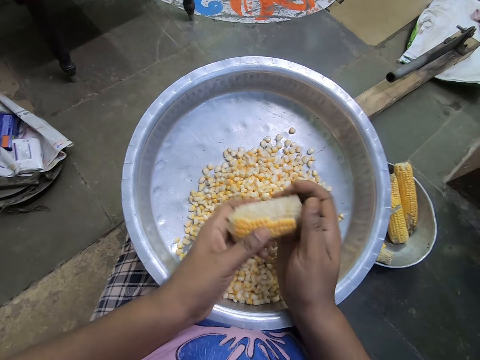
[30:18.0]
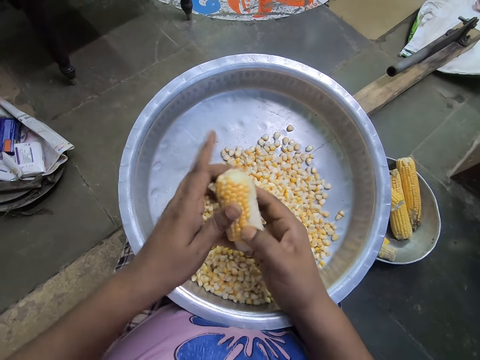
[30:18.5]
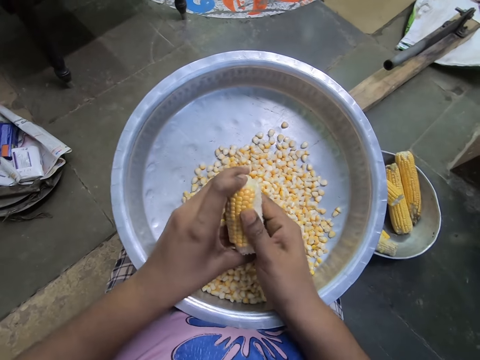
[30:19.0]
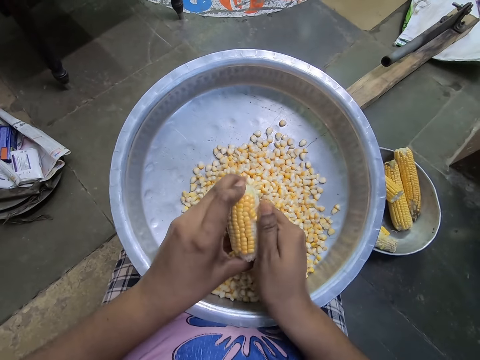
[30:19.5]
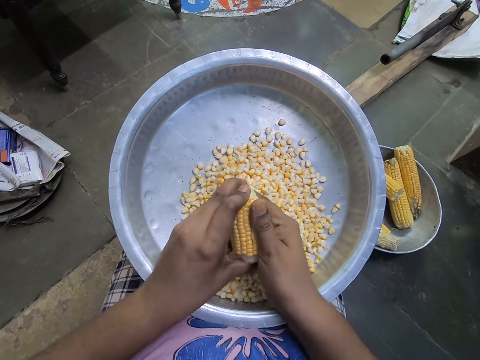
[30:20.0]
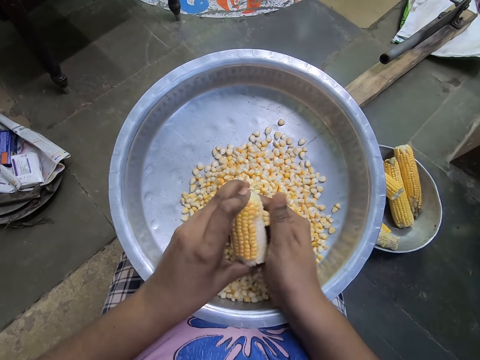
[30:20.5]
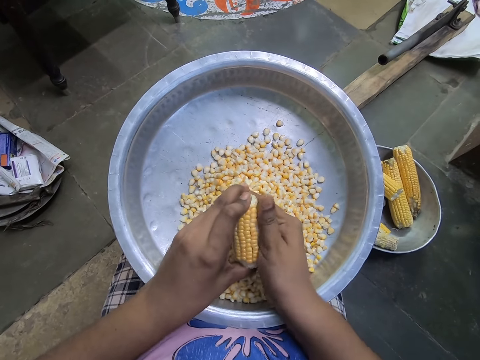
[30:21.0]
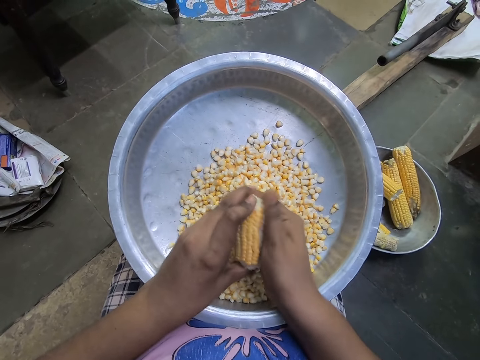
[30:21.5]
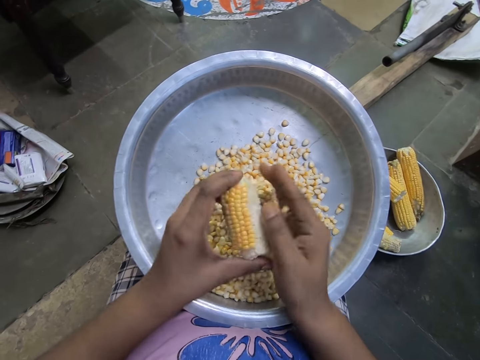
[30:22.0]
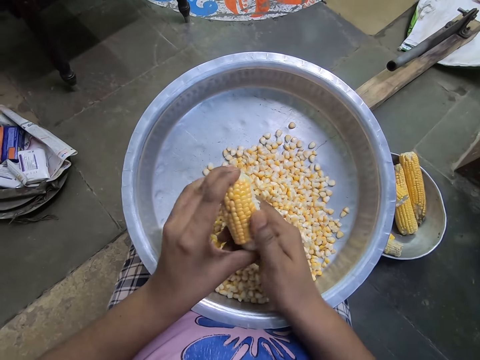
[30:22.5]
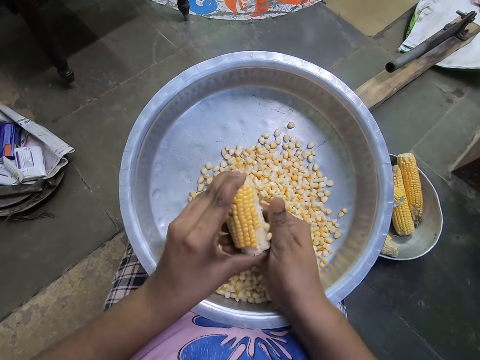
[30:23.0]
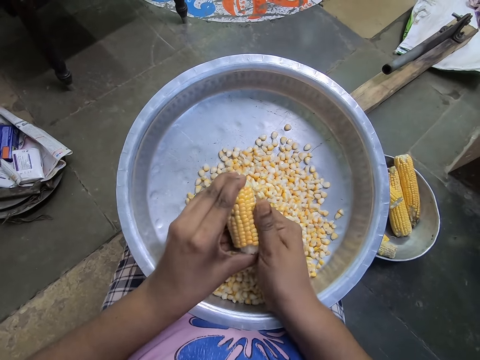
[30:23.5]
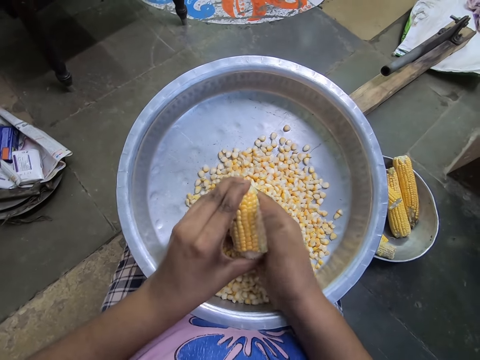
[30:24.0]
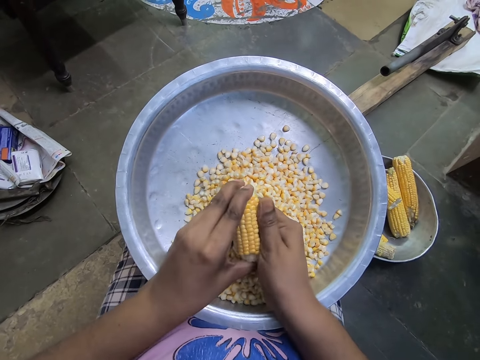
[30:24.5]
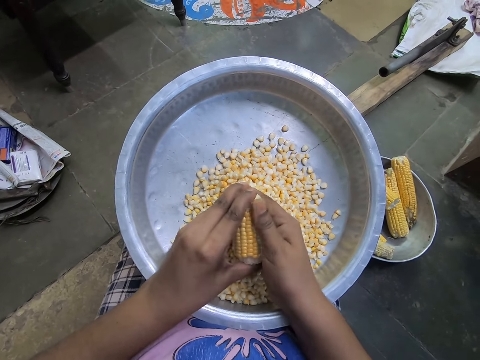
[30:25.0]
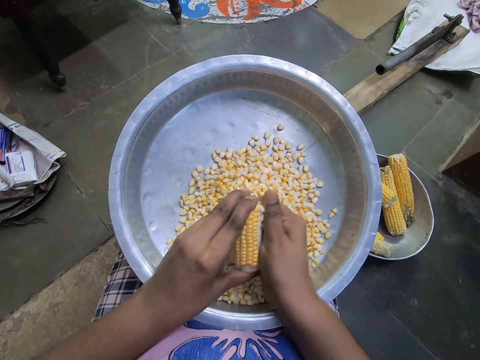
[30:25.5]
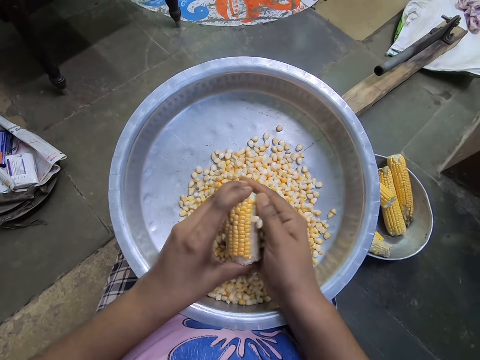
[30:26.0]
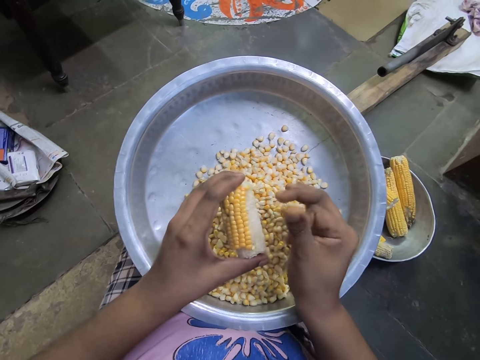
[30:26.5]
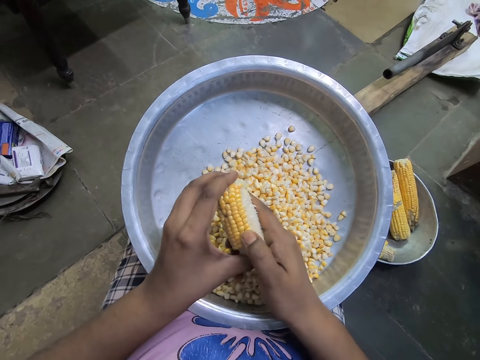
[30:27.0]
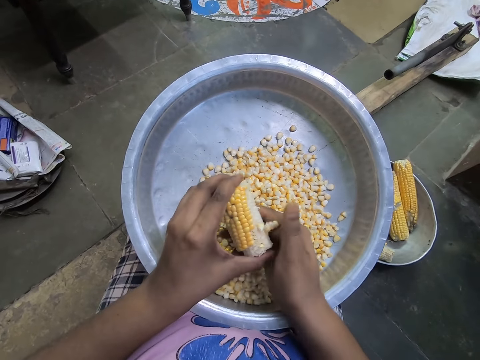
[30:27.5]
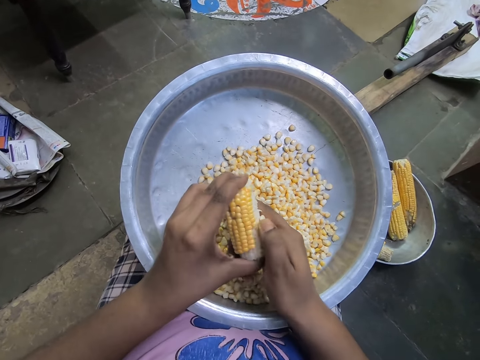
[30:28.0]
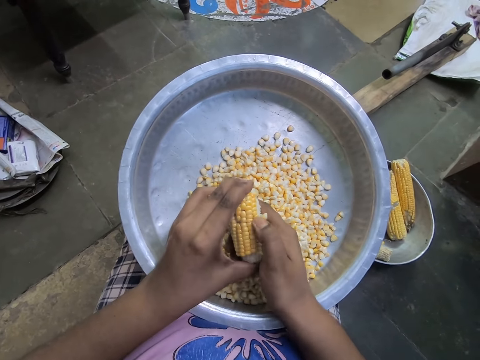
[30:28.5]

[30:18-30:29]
The camera wearer turns the piece of maize cob with both hands. She peels off kernels from the corn with her right hand.

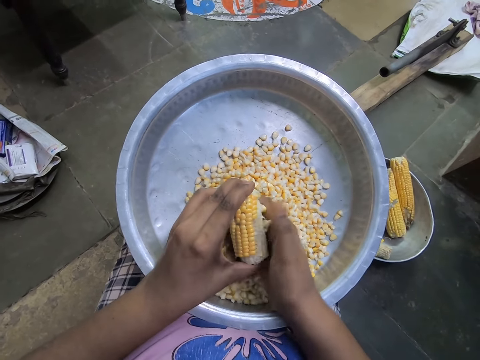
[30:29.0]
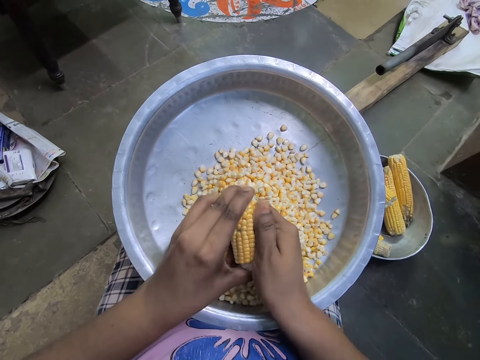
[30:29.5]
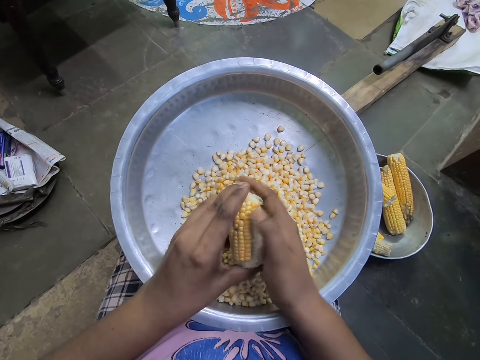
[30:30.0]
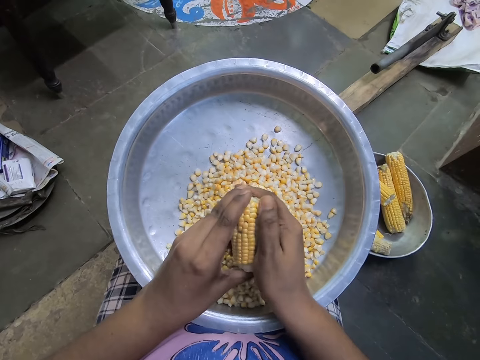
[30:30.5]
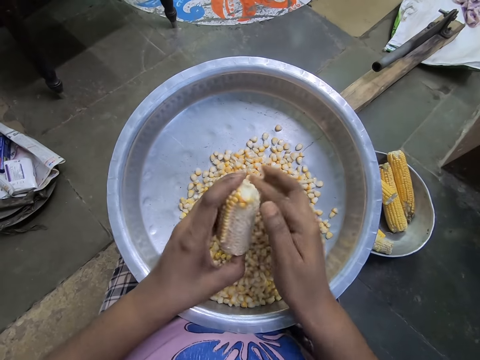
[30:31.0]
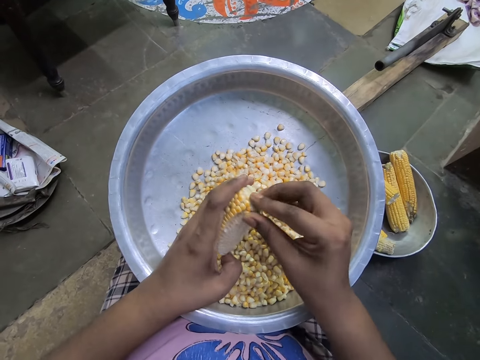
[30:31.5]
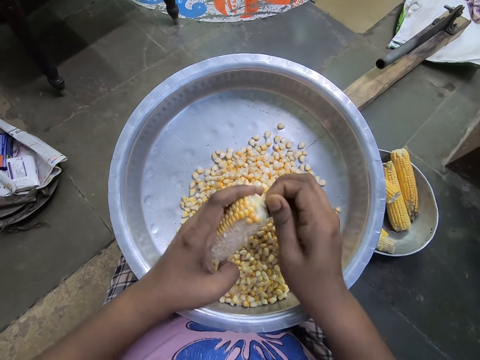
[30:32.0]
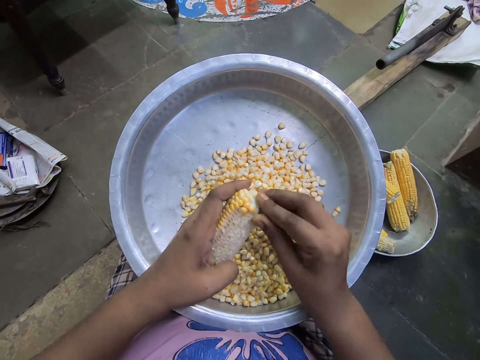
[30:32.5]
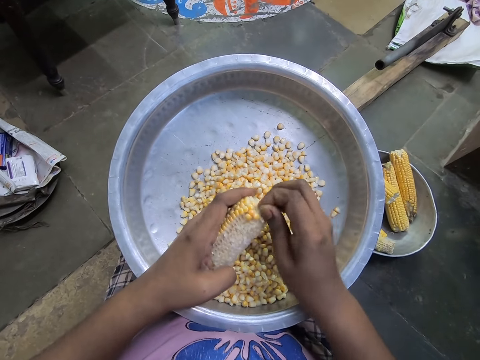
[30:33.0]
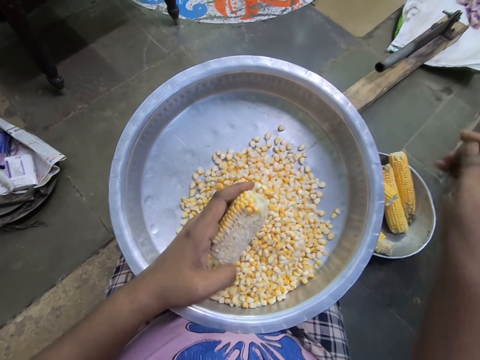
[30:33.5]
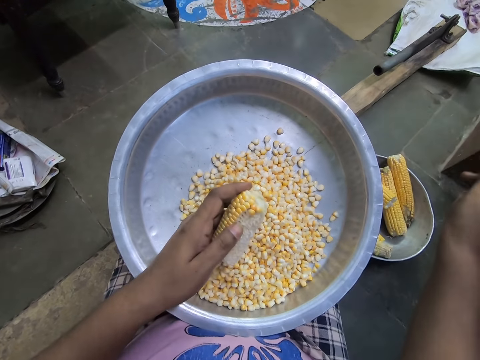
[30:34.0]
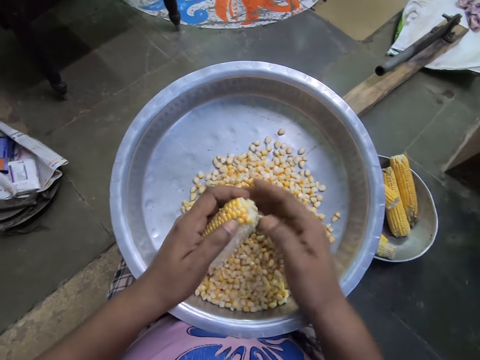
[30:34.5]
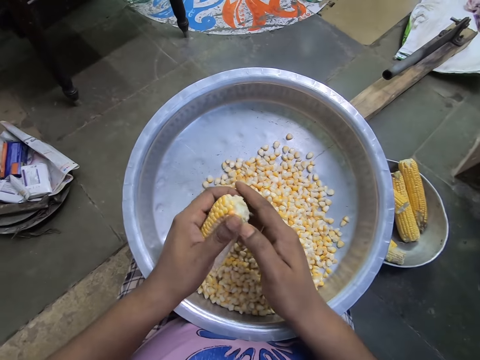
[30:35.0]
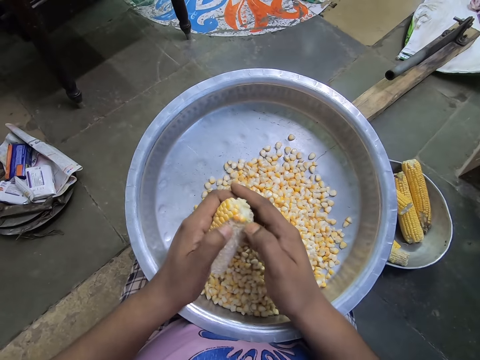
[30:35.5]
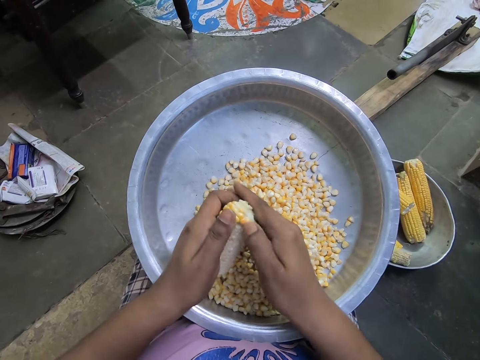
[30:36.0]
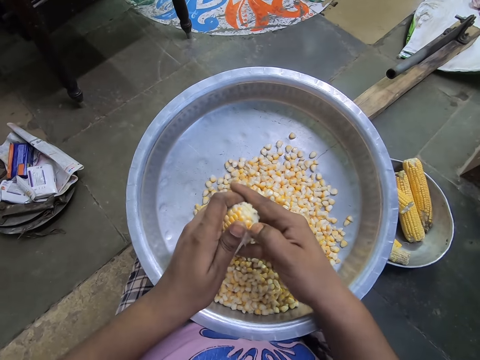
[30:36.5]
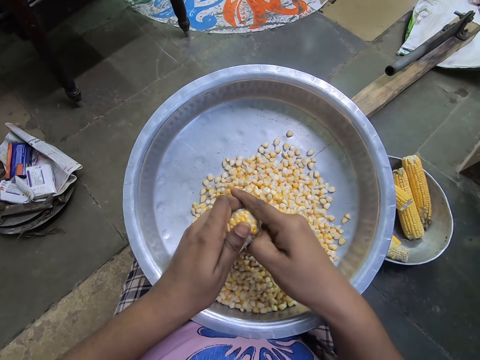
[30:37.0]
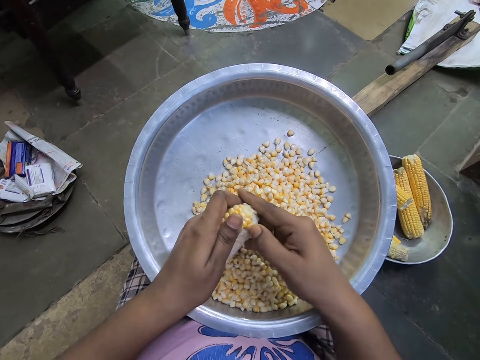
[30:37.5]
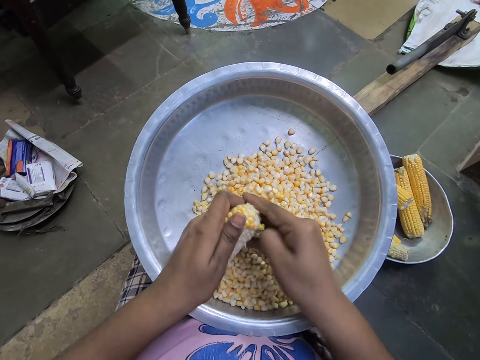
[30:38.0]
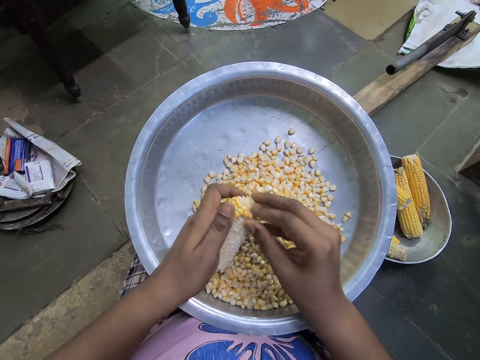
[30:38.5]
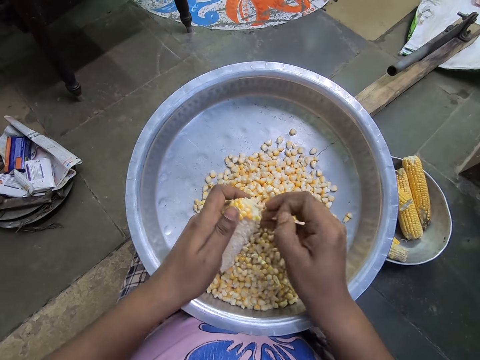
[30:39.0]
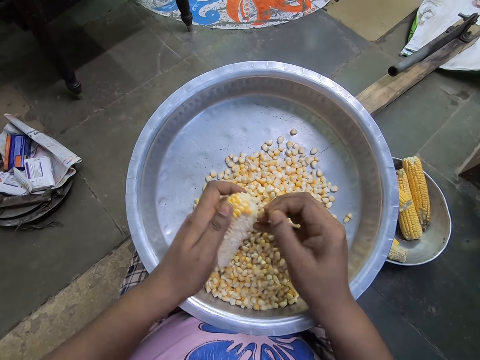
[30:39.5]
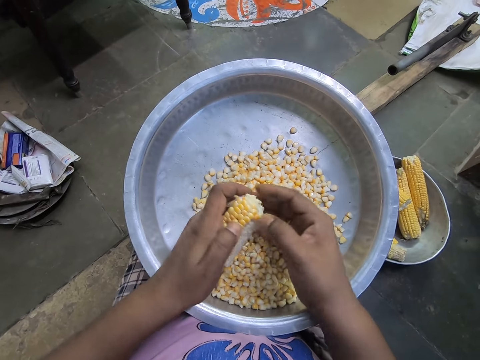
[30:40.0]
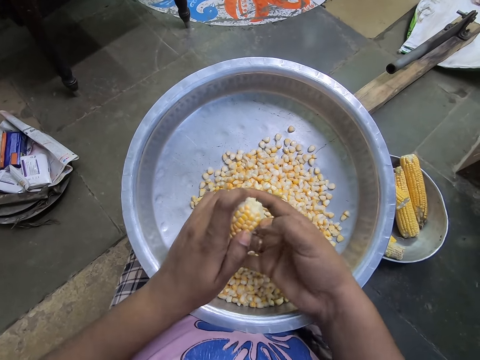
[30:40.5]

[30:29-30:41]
The camera wearer cuts the piece of maize husk with the right hand. They remove maize corn from the maize cob with a hand.

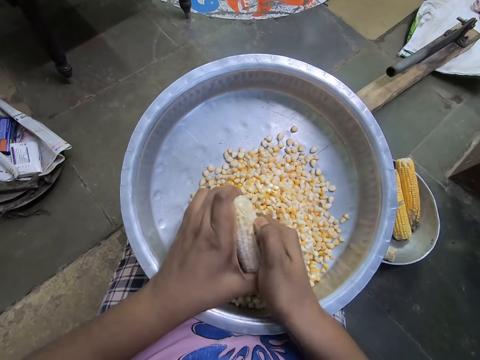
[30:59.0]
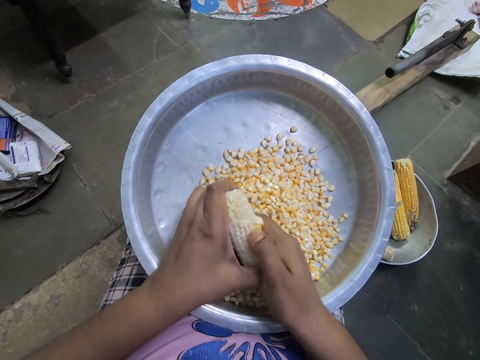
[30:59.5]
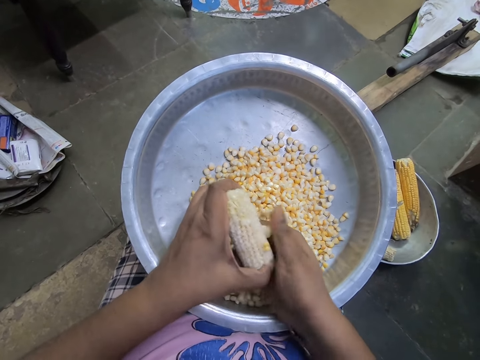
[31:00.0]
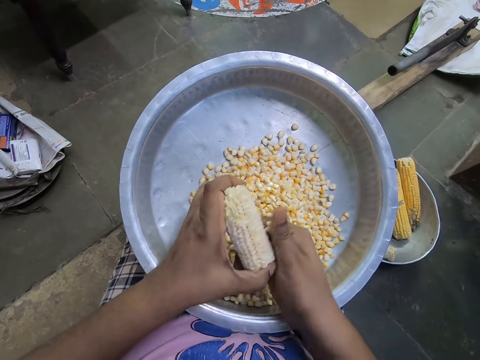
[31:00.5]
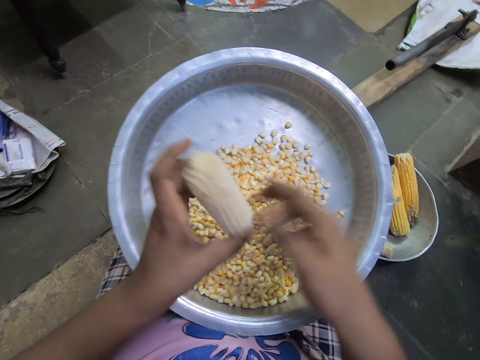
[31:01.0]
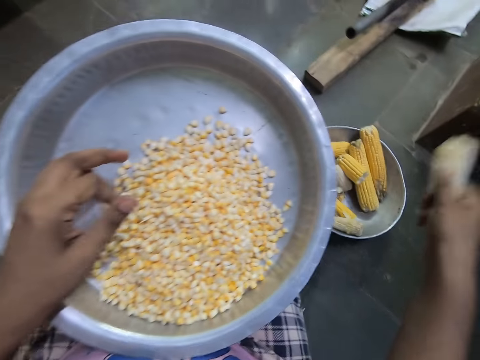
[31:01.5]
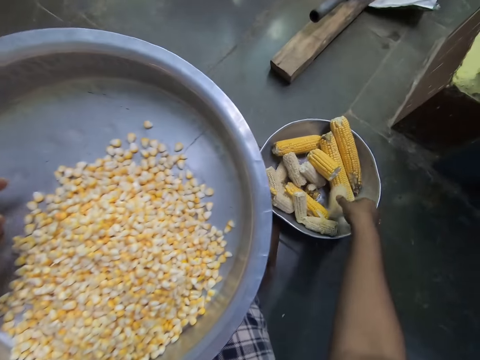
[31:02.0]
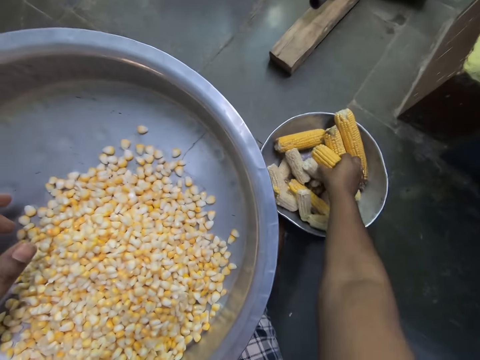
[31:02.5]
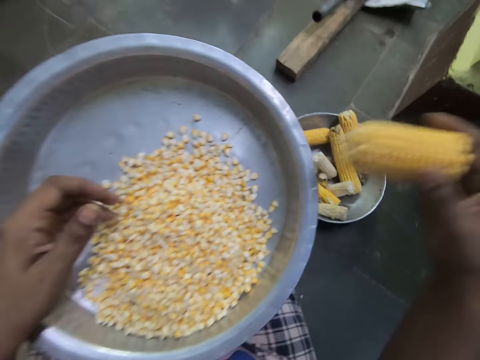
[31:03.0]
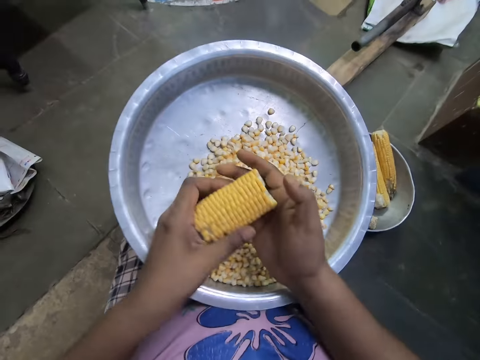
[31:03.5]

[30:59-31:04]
The camera wearer drops a maize corn in an aluminium trough with the right hand. She passes the corncob in the left hand to the right hand. She drops the corn on the stainless plate with her right hand. She picks the corn from the stainless plate with her right hand. She peels off kernels from the corn with her right hand.
